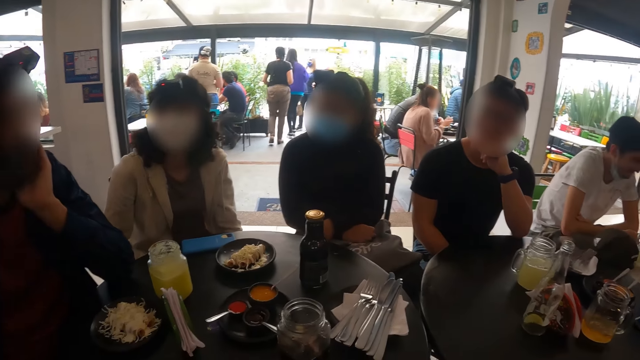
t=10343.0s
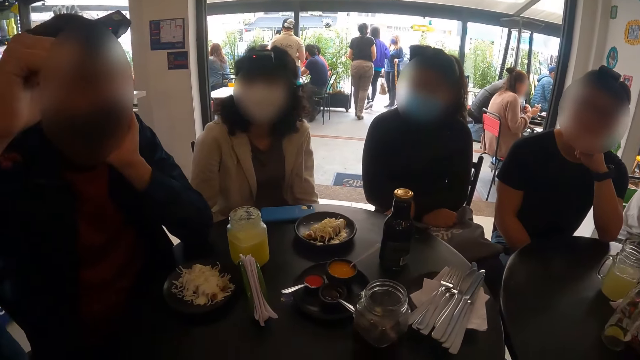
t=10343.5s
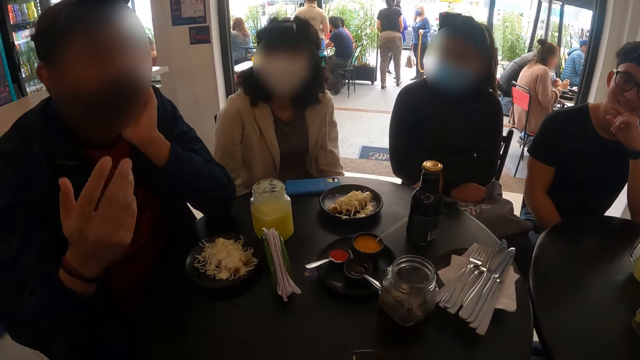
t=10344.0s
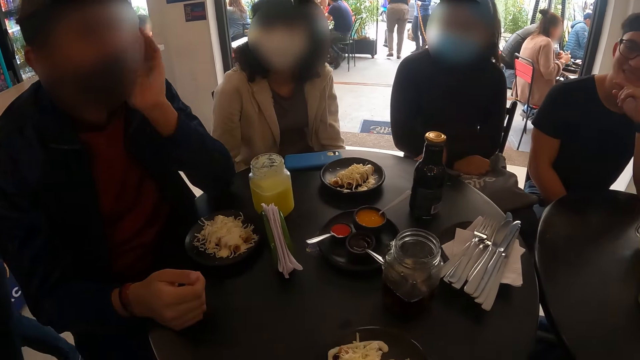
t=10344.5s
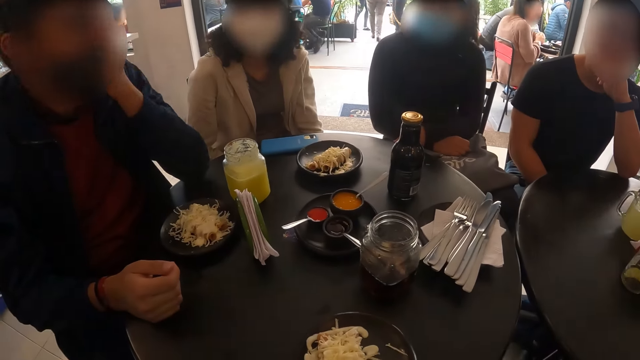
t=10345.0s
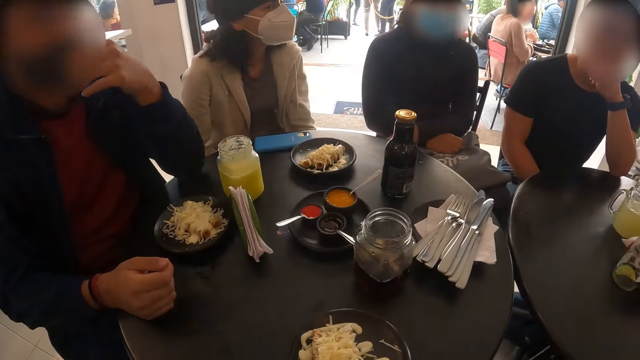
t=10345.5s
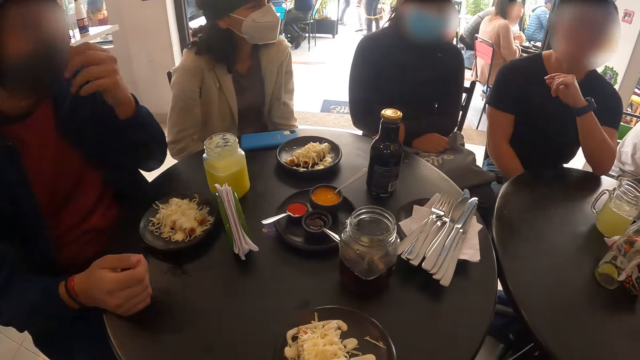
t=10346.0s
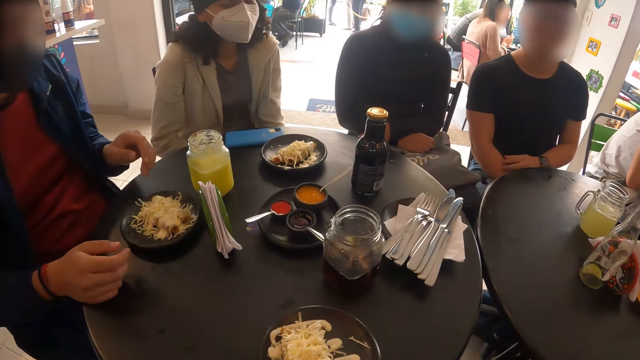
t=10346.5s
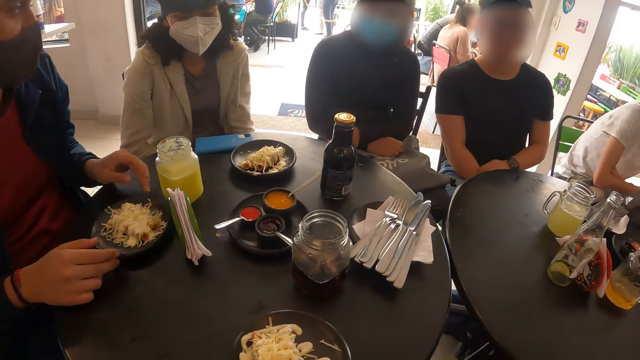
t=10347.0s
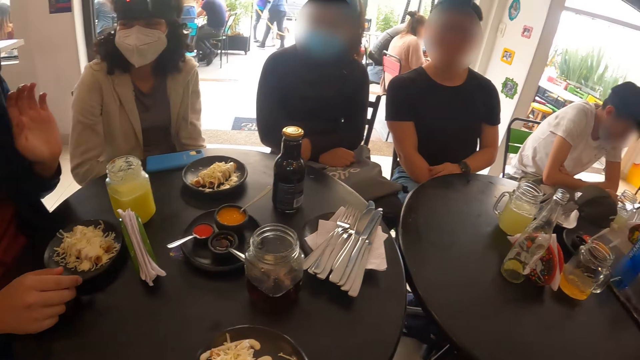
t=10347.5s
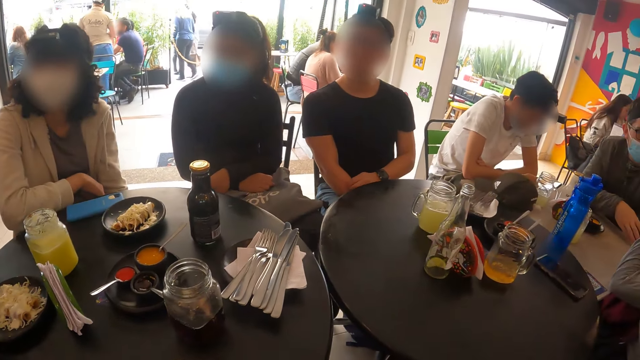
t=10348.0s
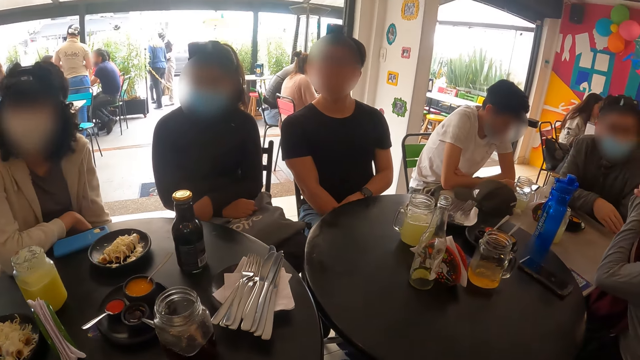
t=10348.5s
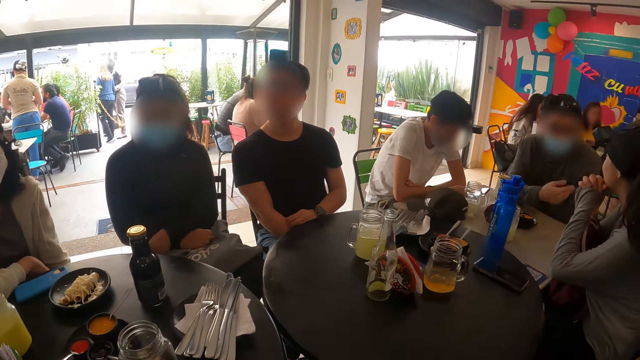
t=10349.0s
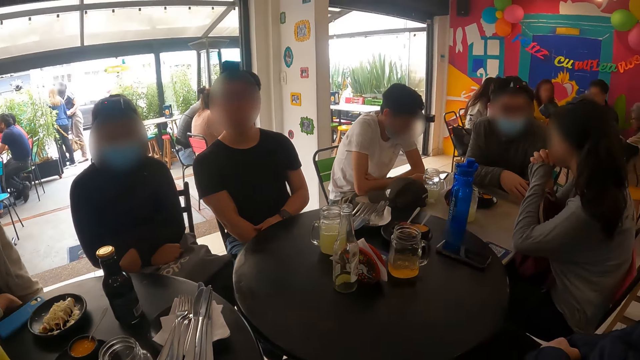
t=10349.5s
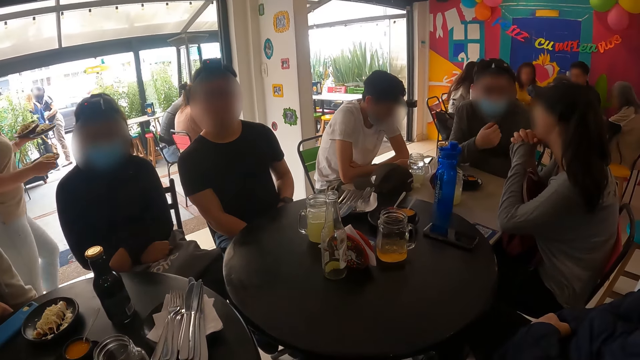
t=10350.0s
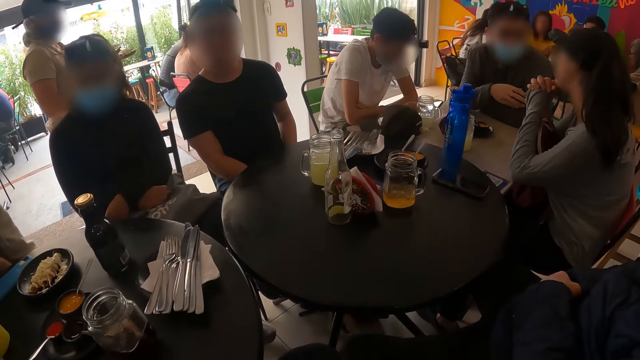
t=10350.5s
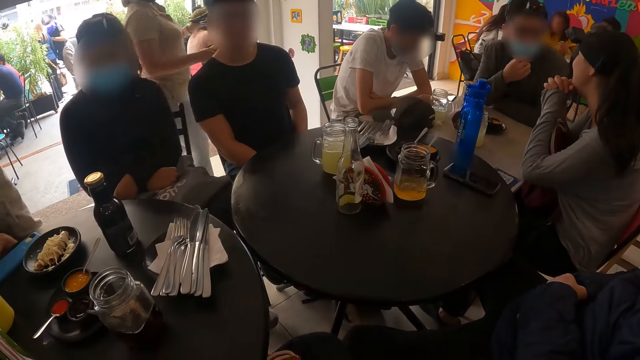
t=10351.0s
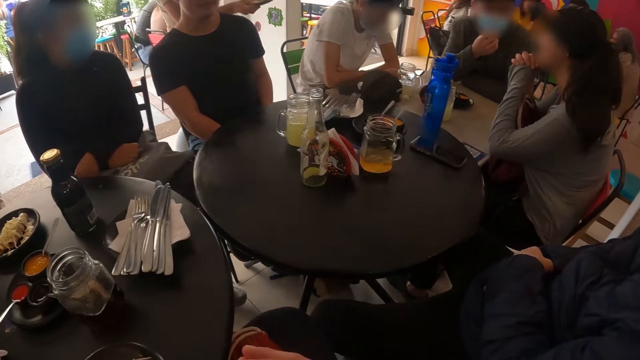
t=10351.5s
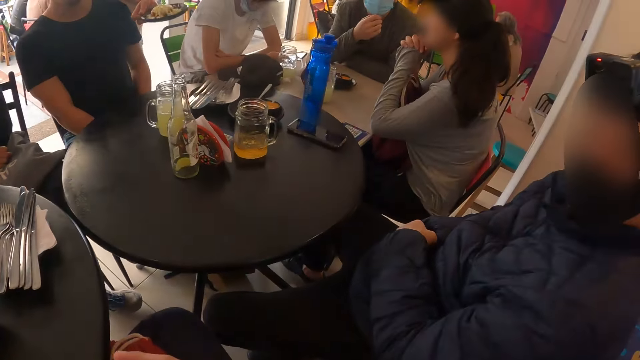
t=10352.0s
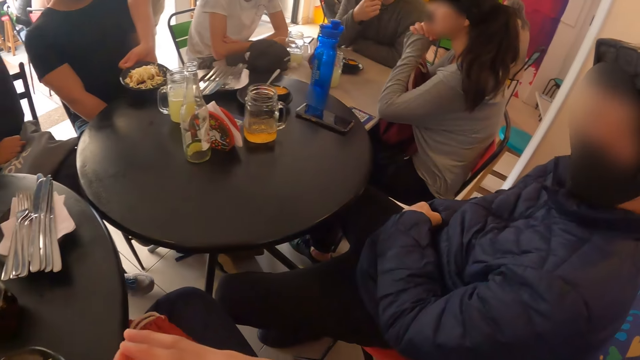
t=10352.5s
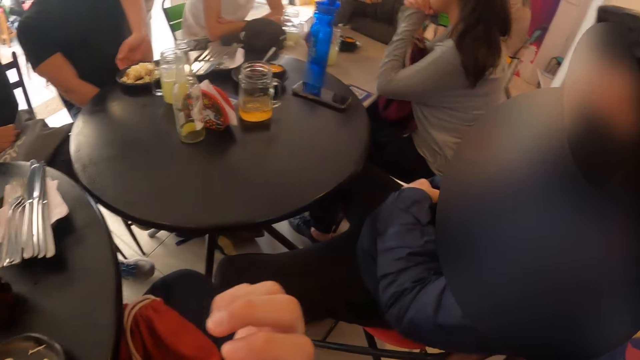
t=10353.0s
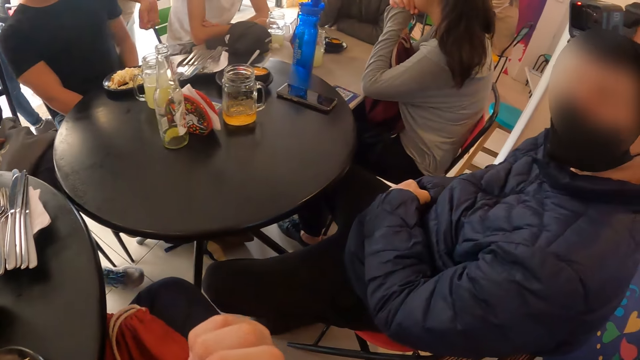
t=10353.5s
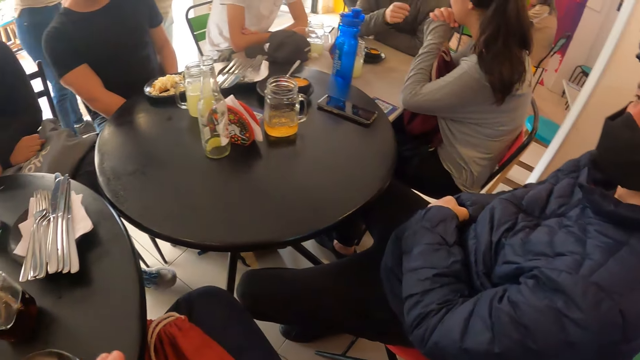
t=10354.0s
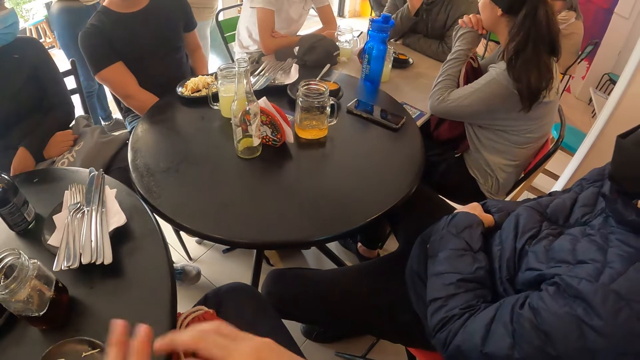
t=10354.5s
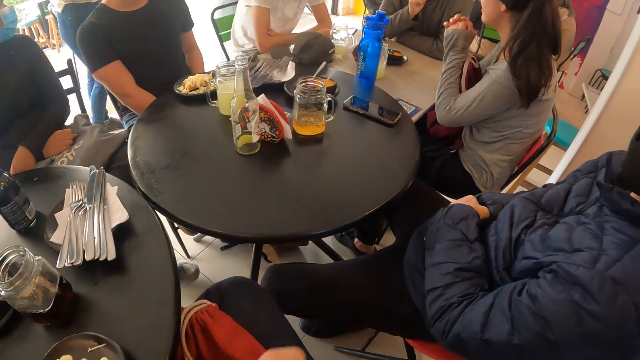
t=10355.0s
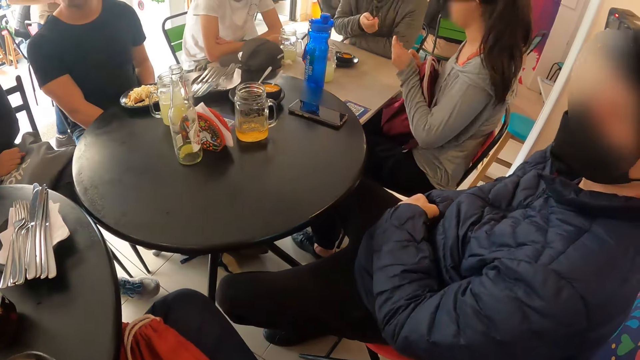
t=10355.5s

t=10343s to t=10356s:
The waiter walks towards a table with plates of flautas in both hands. The waiter drops a plate of flautas on the table with her right hand.

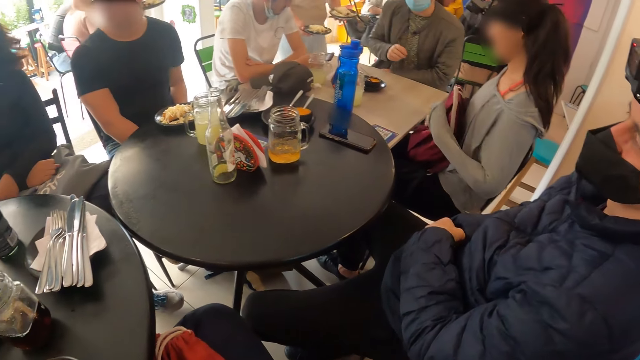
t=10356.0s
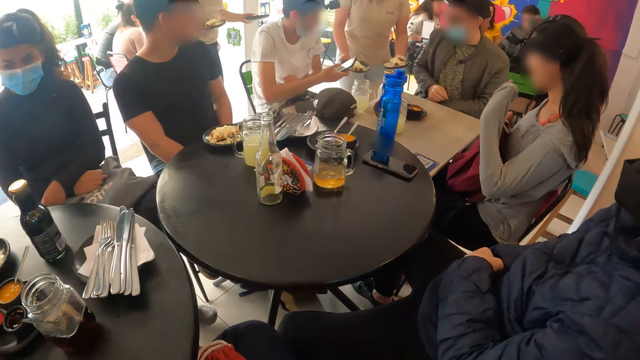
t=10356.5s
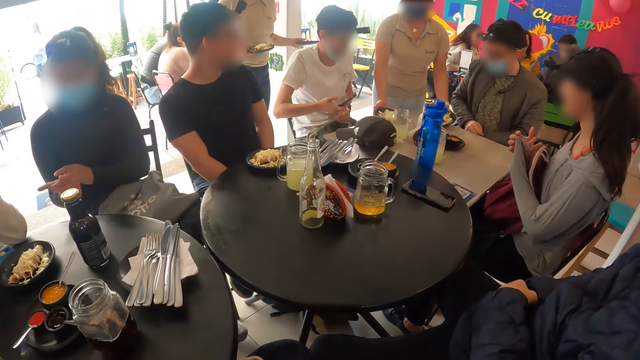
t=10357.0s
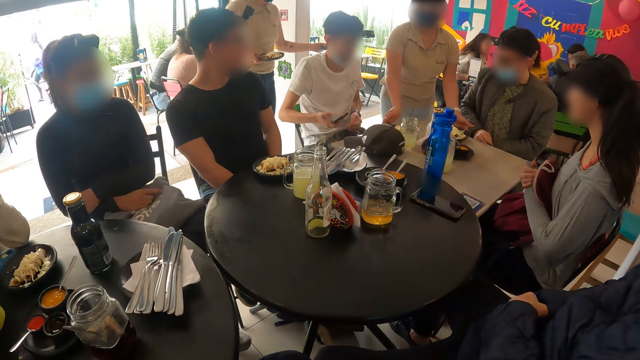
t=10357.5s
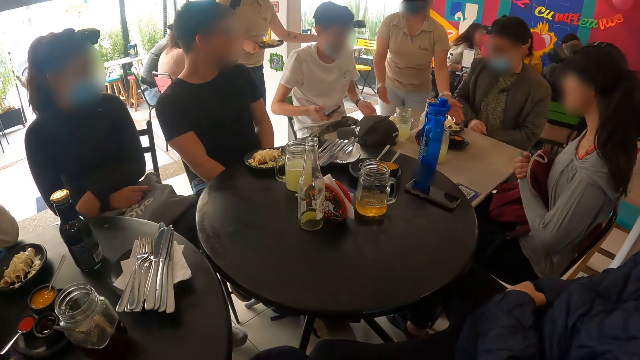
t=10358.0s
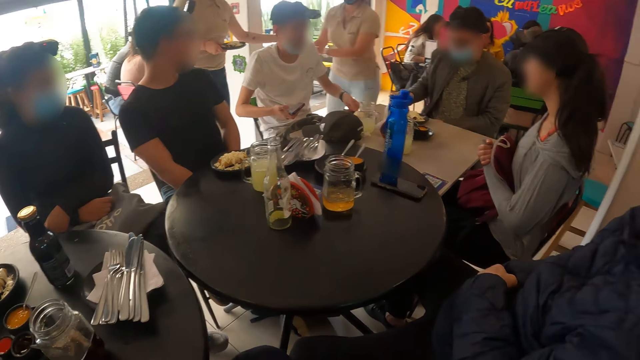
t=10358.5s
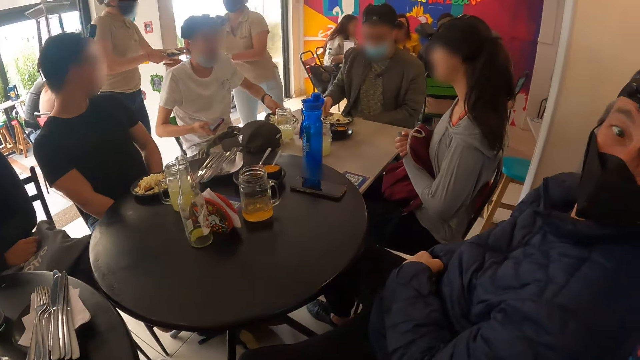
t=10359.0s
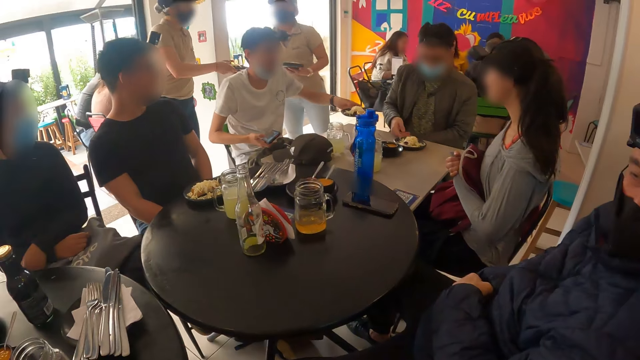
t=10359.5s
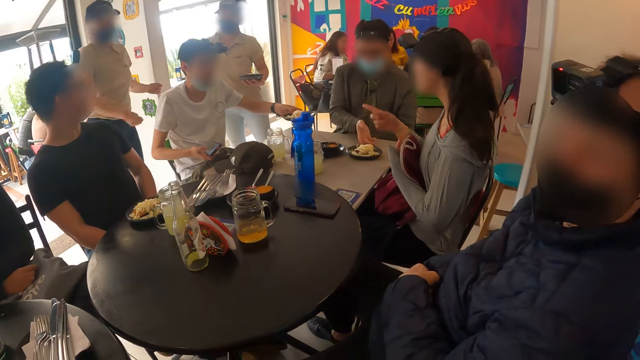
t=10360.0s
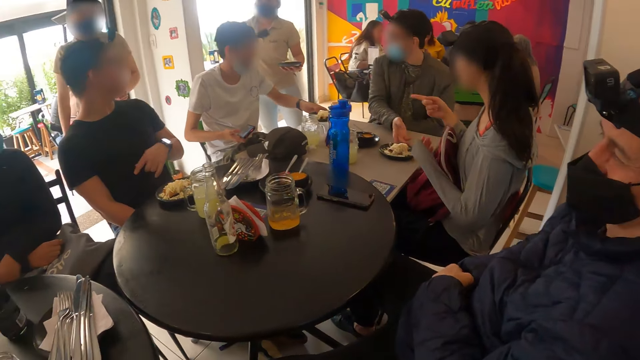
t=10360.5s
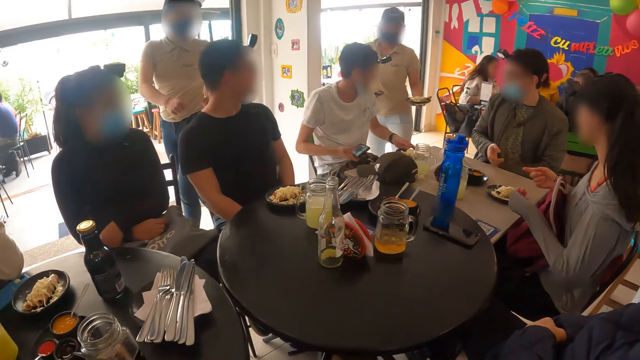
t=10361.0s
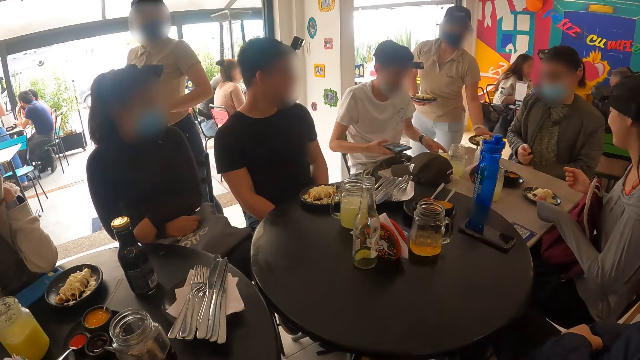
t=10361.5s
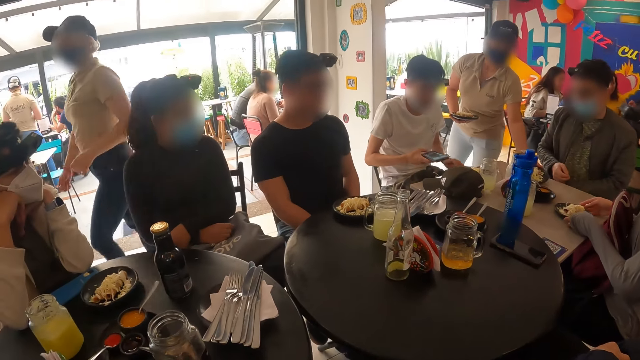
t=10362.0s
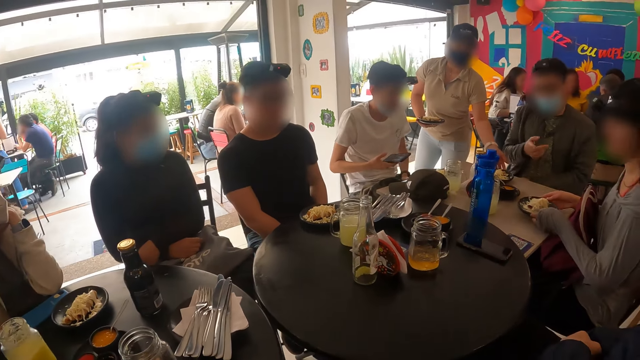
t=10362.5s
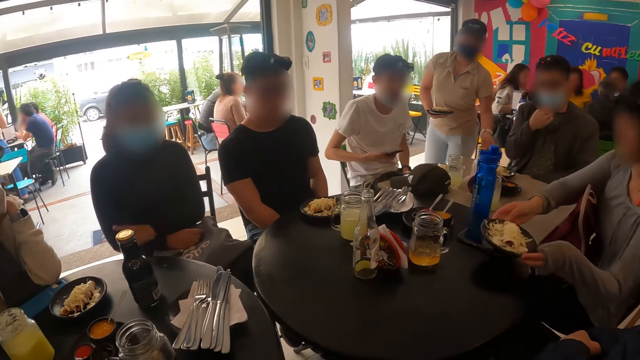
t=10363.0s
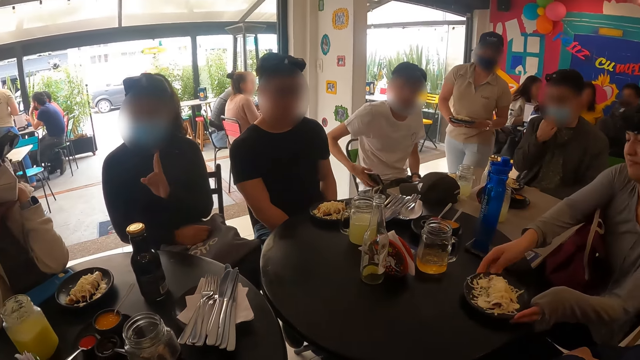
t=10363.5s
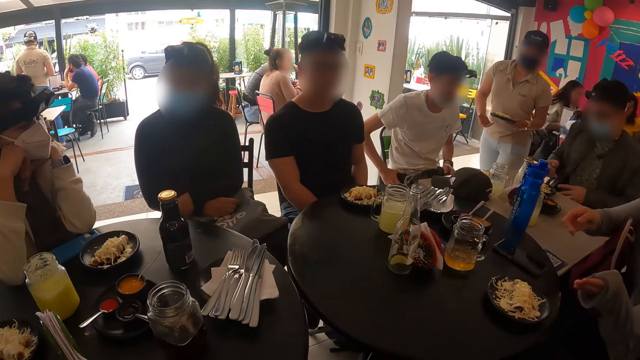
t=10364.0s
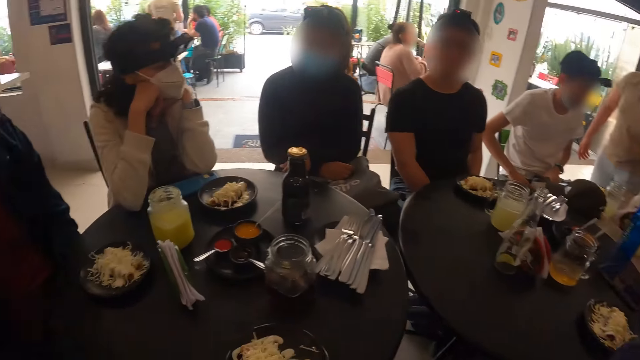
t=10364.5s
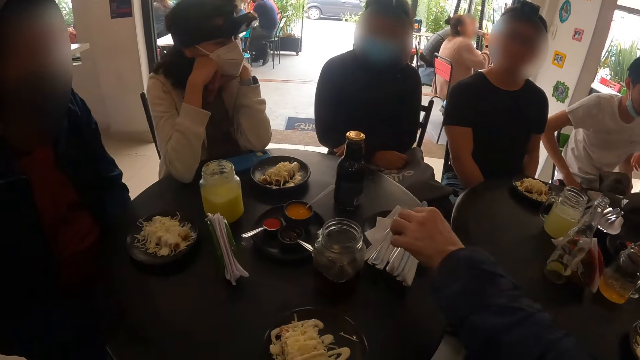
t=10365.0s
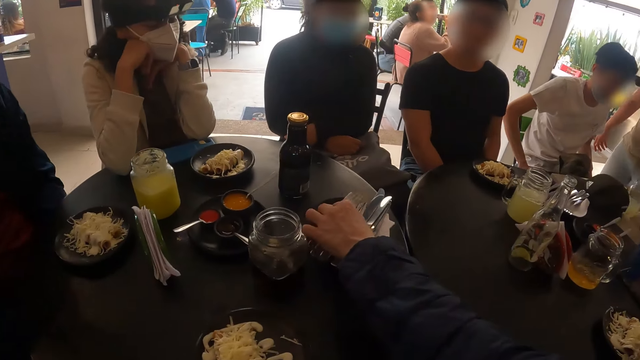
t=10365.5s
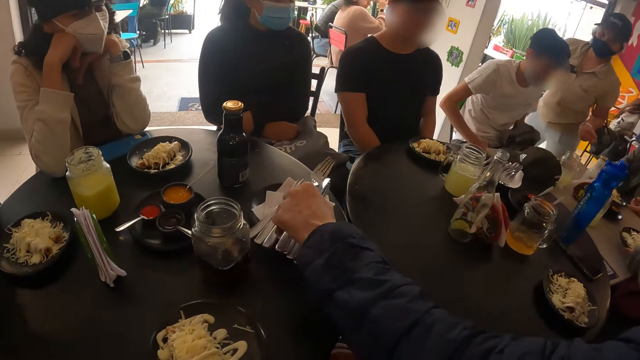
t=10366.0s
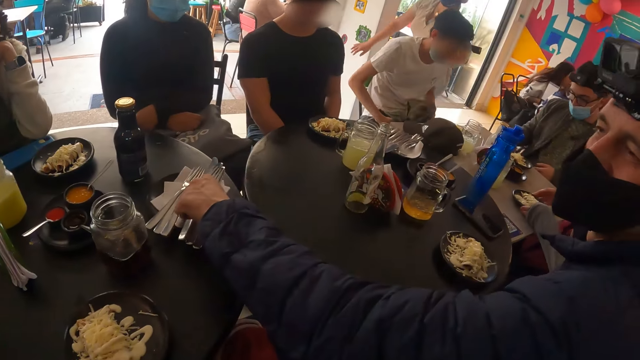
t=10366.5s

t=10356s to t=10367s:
The waiter drops two plates of flautas on the table with both hands. A man moves the plate of flautas with his right hand on the table. The waiter collects two plates of flautas from another waiter with both hands. Another man lifts the plate of flautas from the table with his left hand. The other man drops the plate of flautas on the table with his left hand. The first waiter drops the plate of flautas on the table with her left hand. A woman moves the plate of flautas to another table with both hands. The first waiter passes the plate of flautas to her left hand. The camera wearer grabs a fork and knife from a plate with her left hand.
